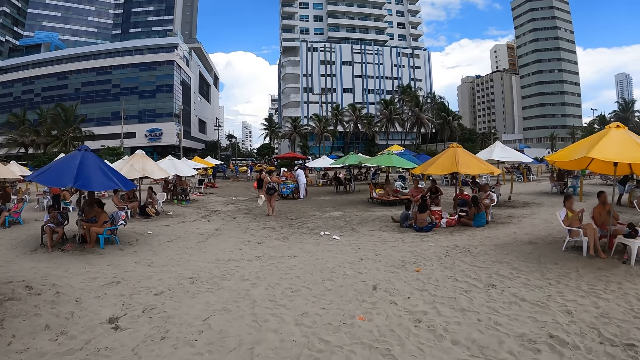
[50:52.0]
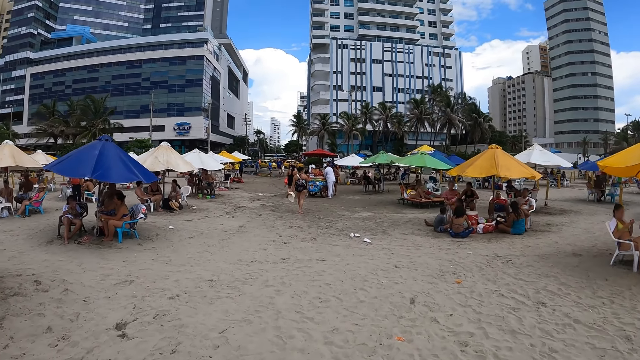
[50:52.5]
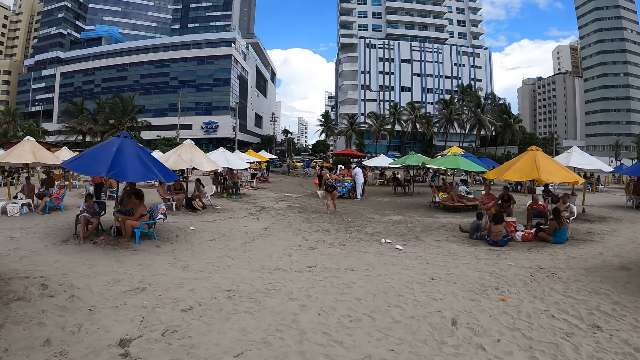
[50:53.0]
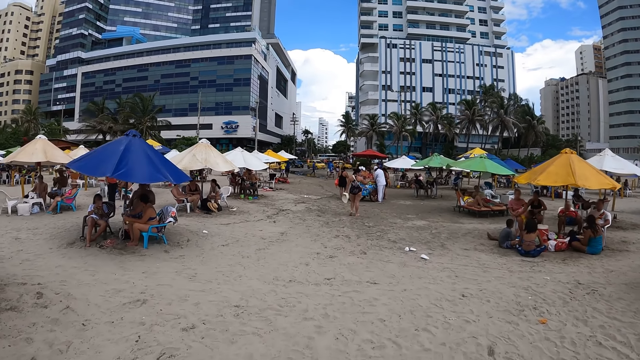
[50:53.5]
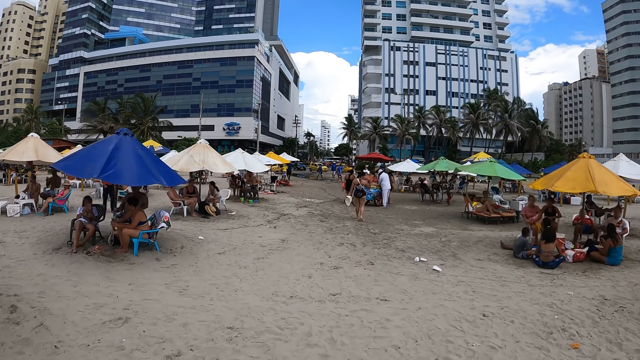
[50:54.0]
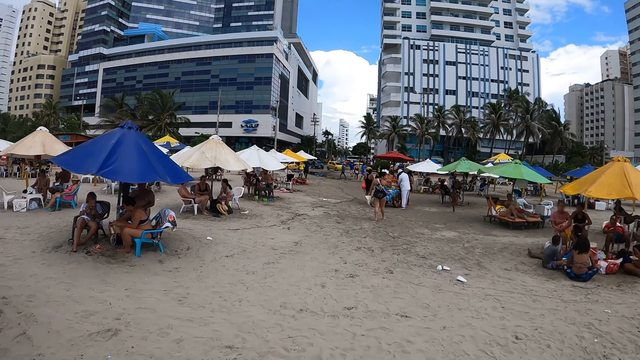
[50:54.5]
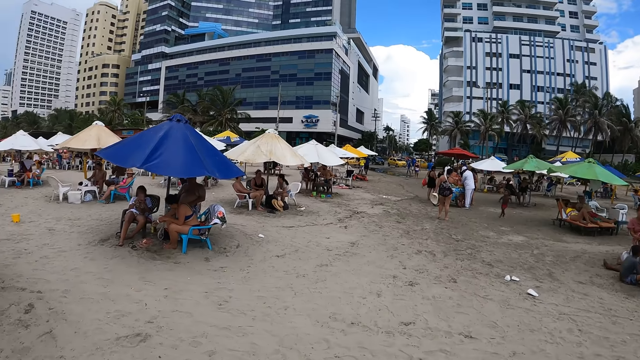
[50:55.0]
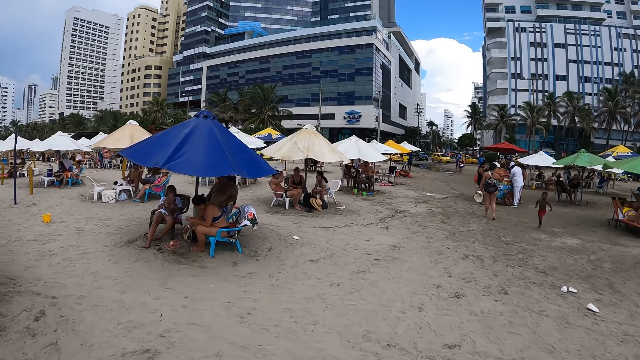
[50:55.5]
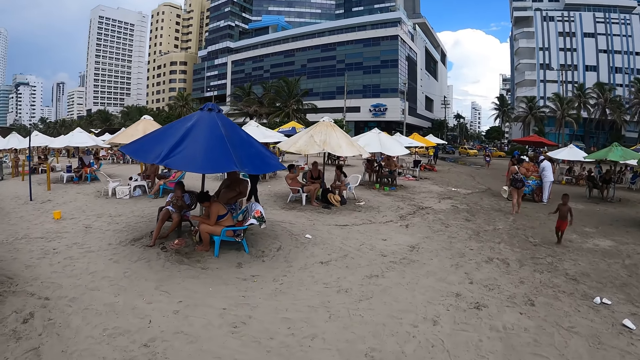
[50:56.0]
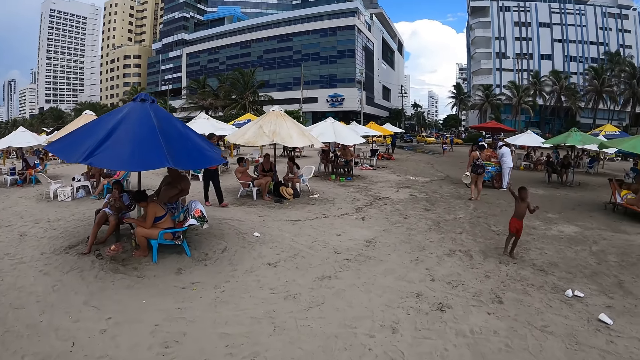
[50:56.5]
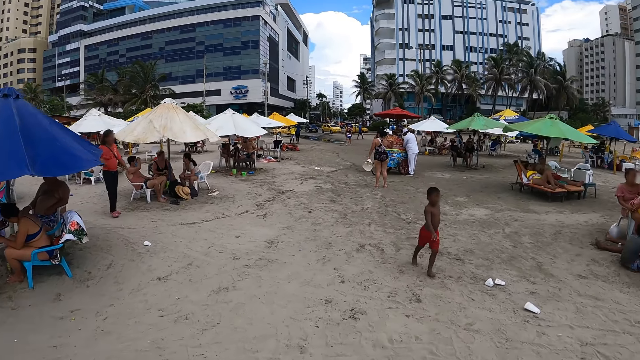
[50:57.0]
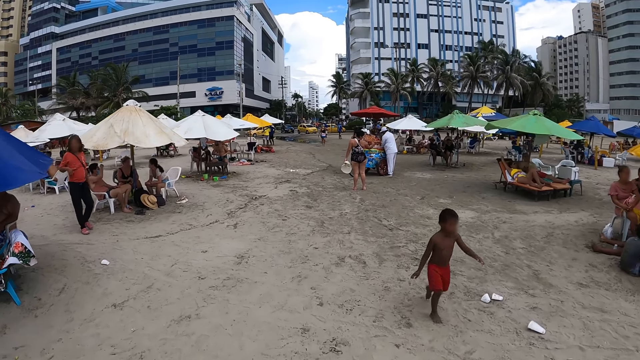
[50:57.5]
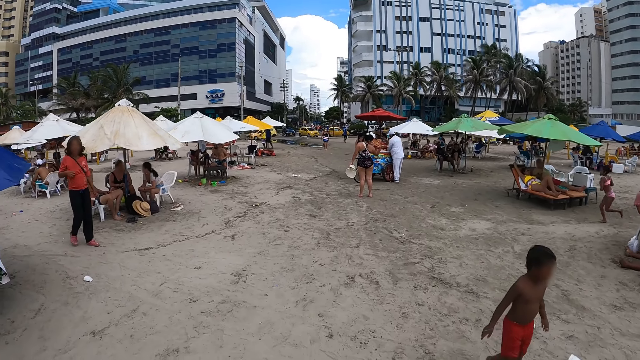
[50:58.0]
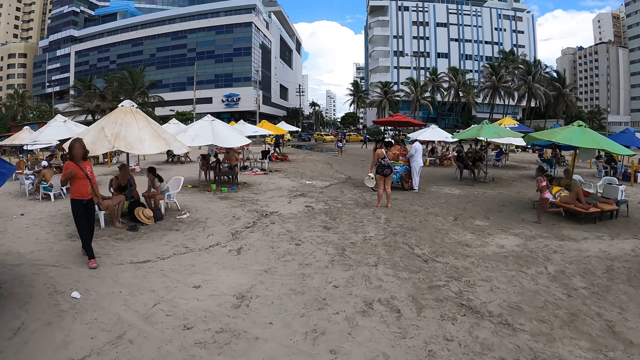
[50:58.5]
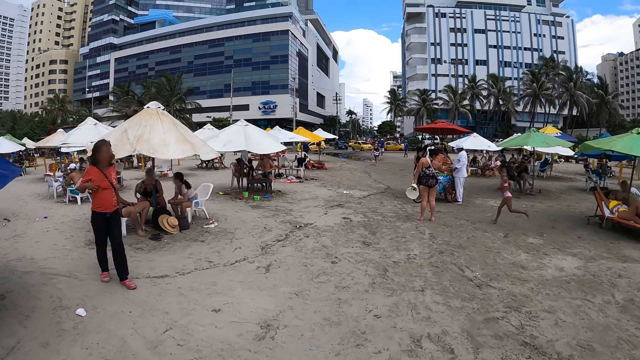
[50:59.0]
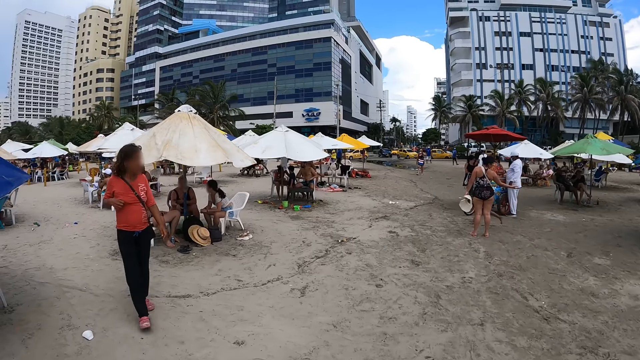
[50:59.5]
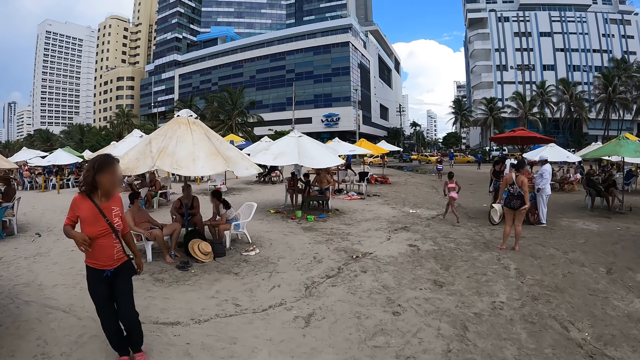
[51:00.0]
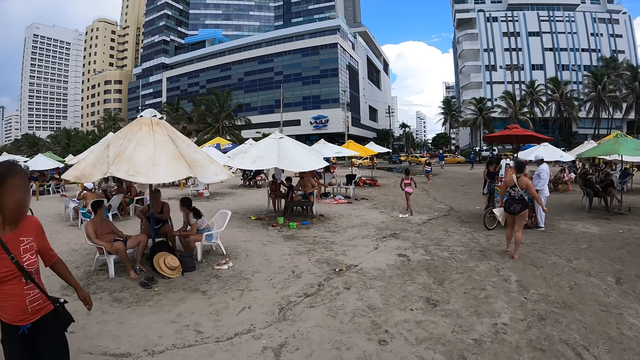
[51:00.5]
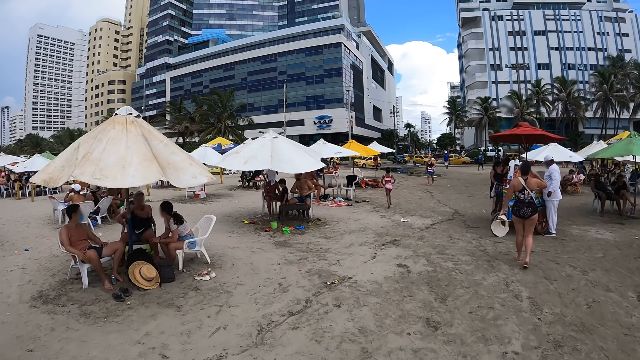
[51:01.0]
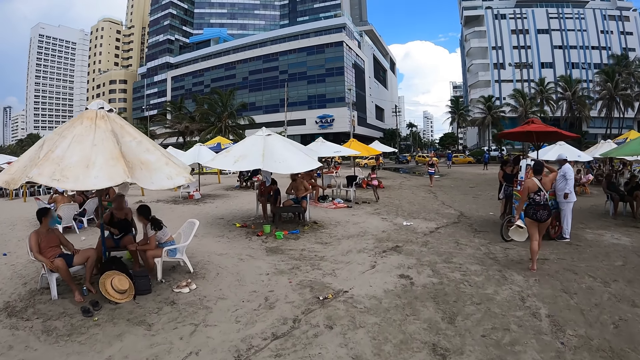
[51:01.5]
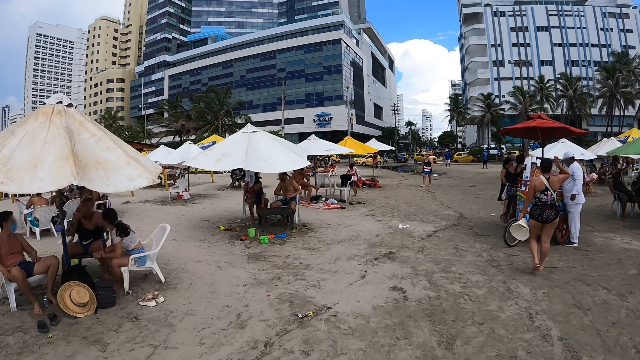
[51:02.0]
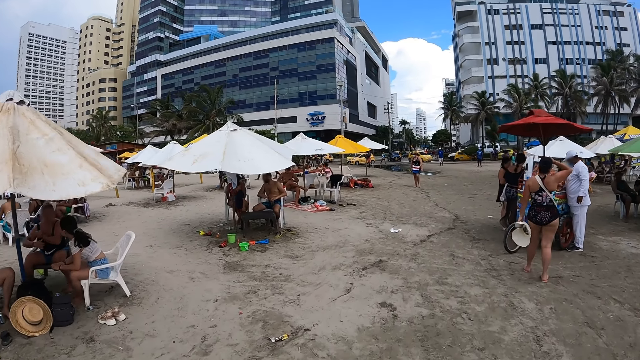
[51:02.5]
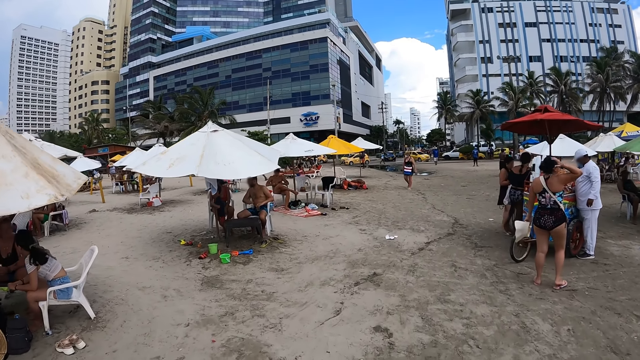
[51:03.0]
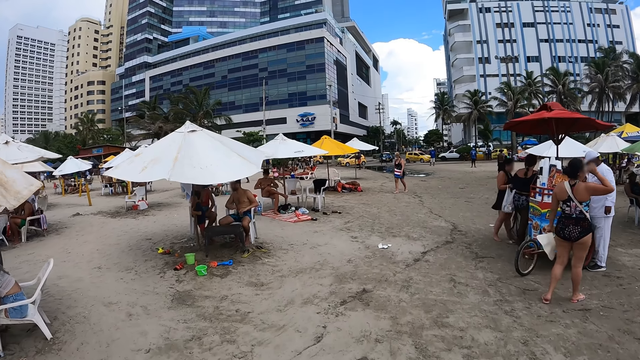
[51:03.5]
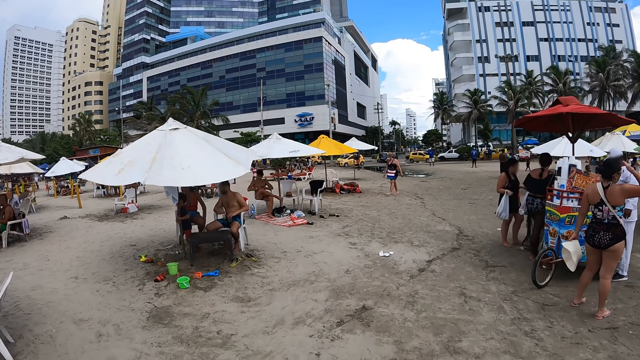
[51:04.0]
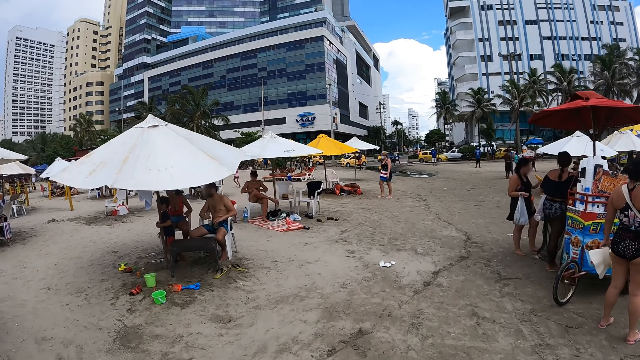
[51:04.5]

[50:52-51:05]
The camera wearer moves around the beach. A lady moves around the beach and scratches her chest.

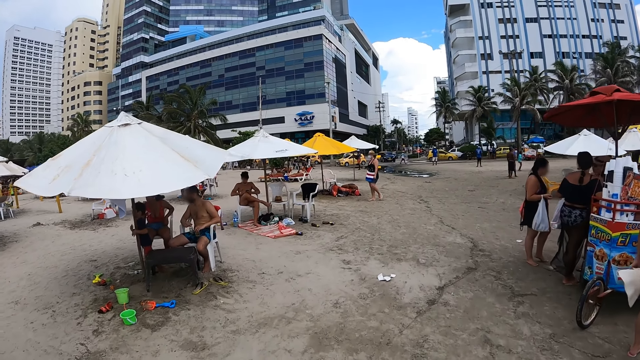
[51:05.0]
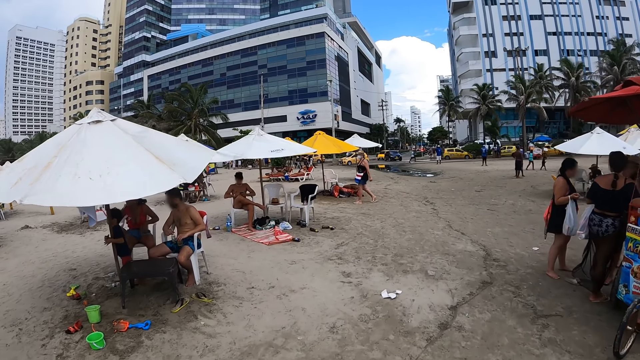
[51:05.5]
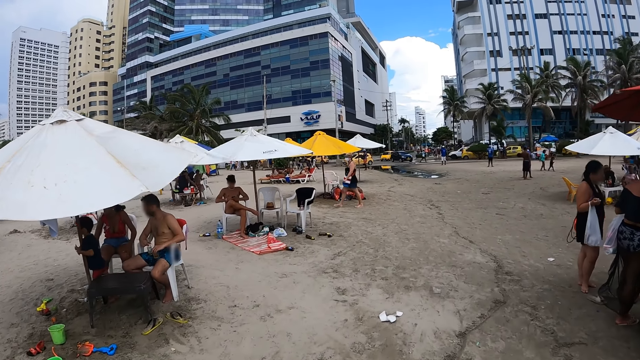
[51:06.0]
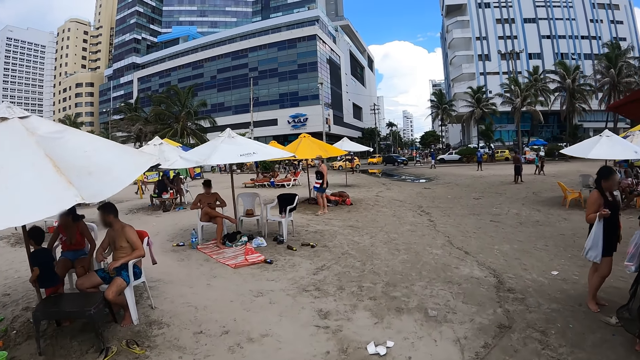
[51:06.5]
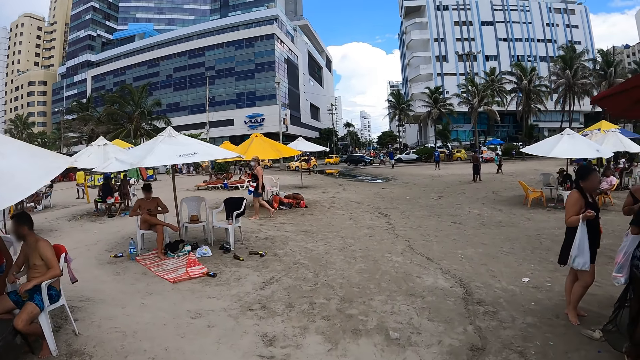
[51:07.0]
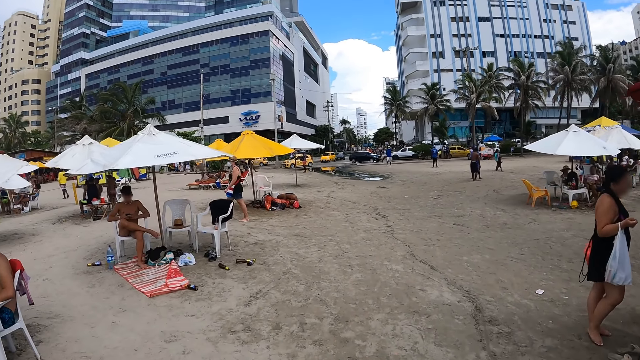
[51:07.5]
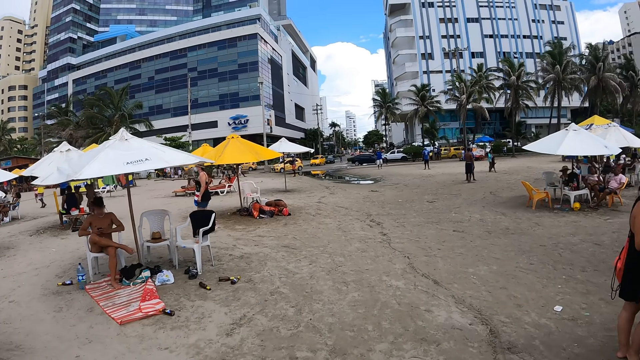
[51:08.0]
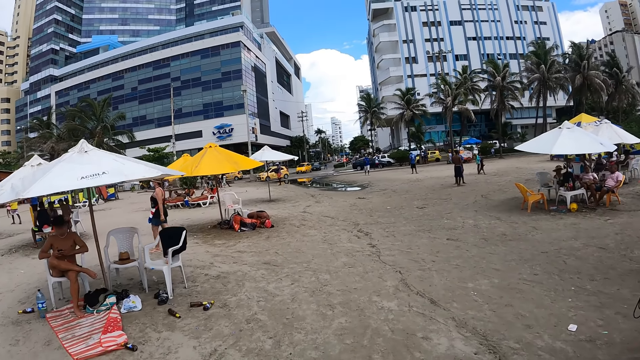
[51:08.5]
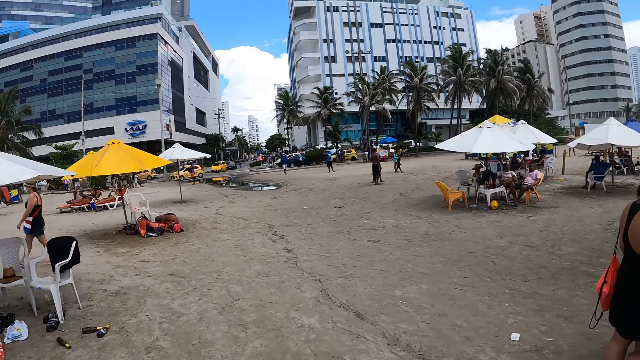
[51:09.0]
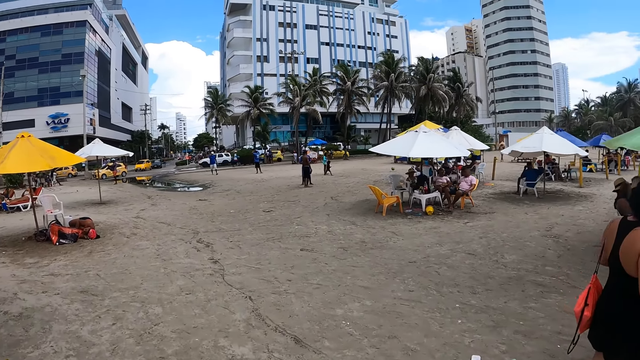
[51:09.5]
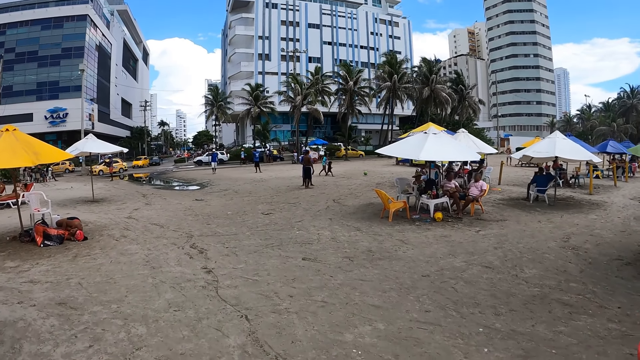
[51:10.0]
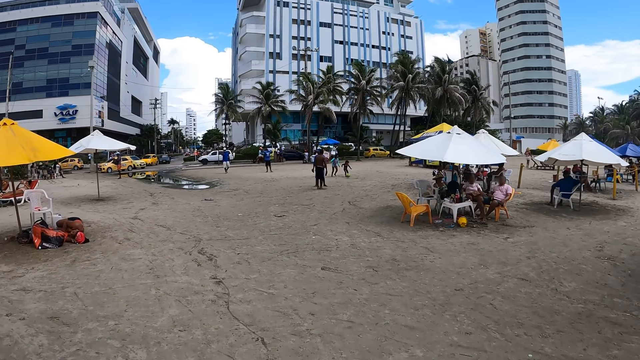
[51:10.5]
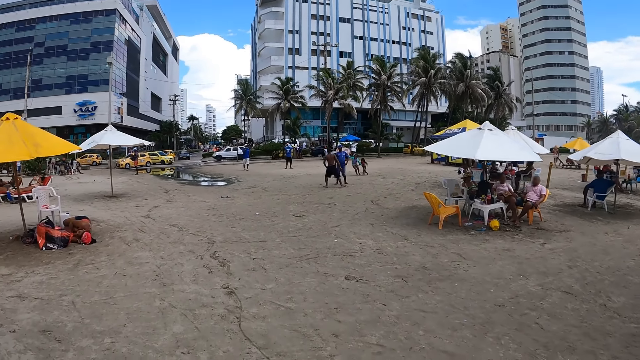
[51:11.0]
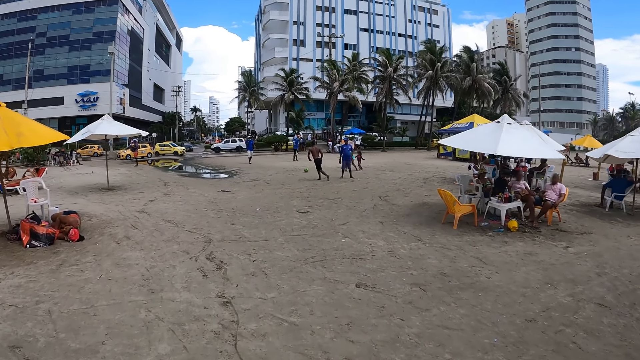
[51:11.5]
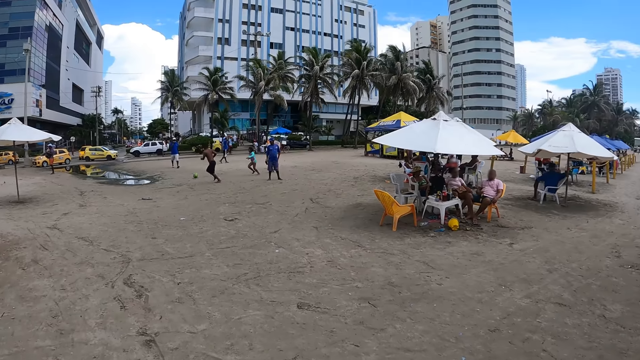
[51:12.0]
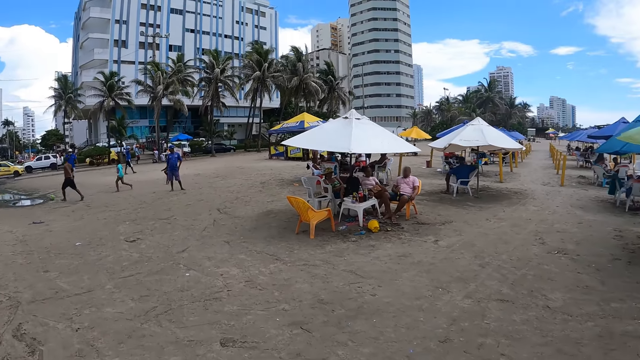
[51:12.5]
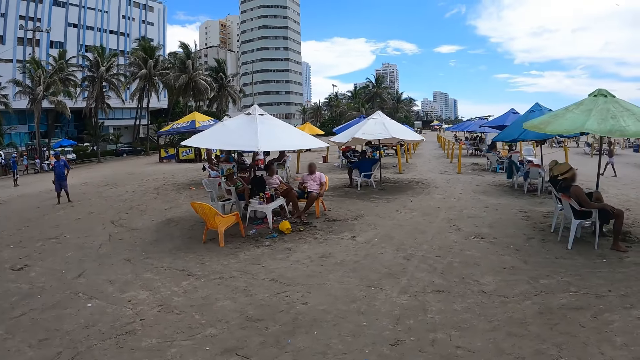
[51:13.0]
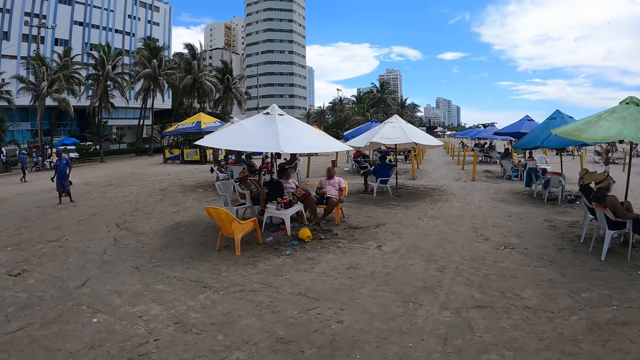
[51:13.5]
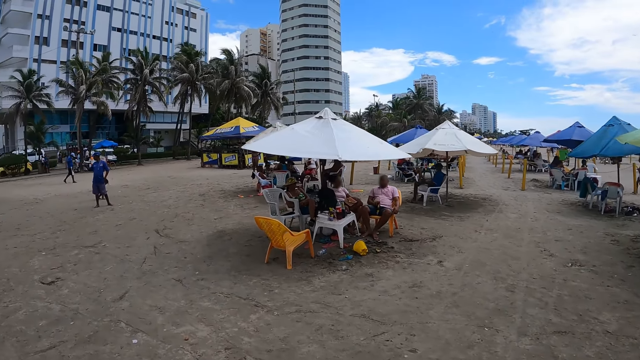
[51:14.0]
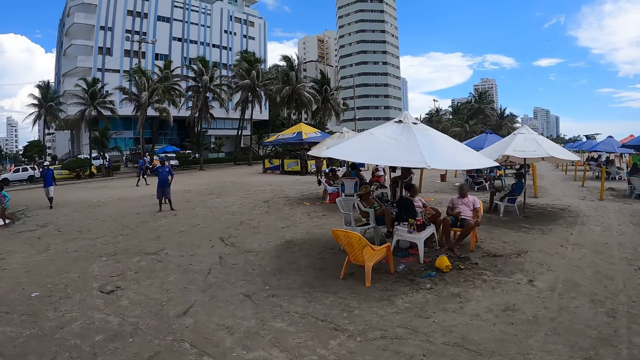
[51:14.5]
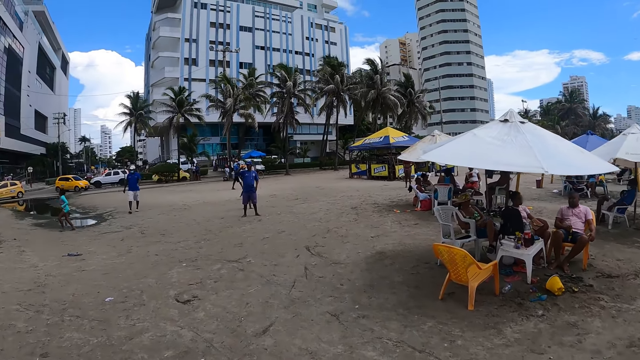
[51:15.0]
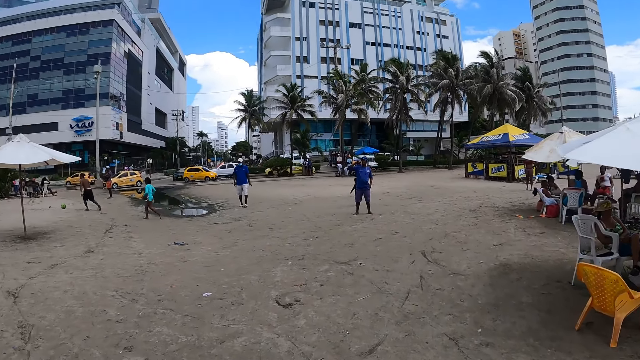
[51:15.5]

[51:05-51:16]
The camera wearer looks around the beach.
